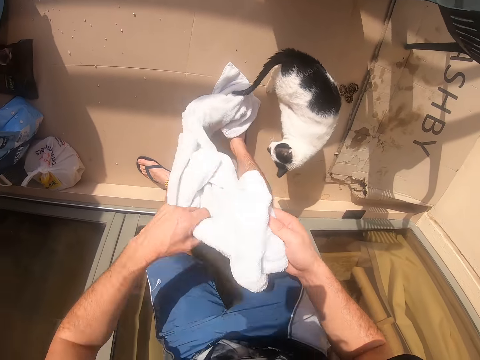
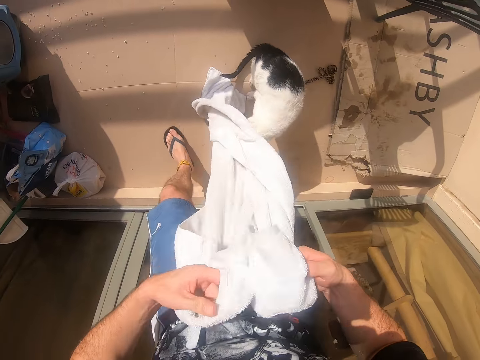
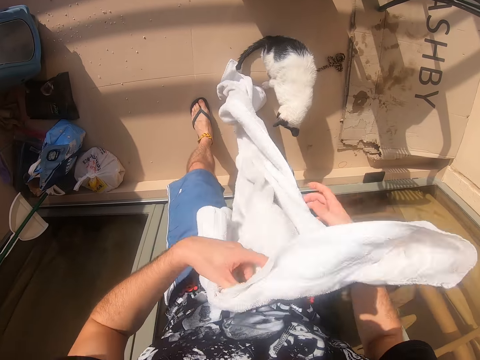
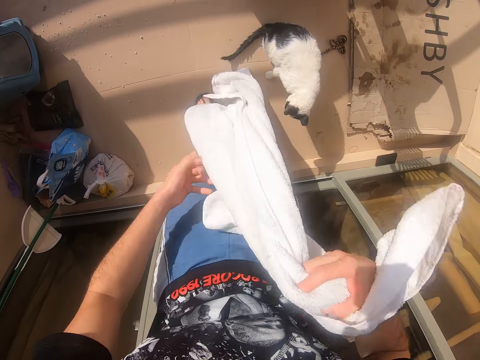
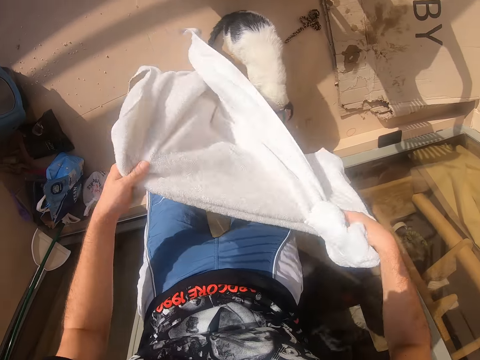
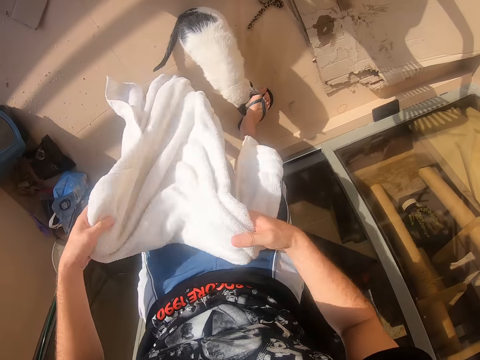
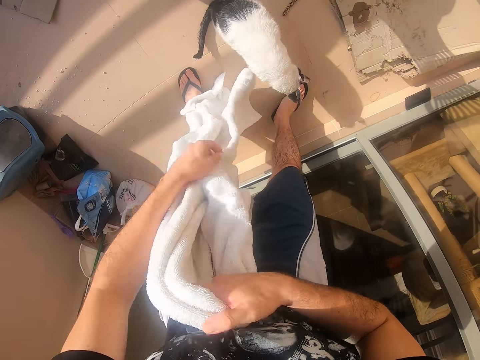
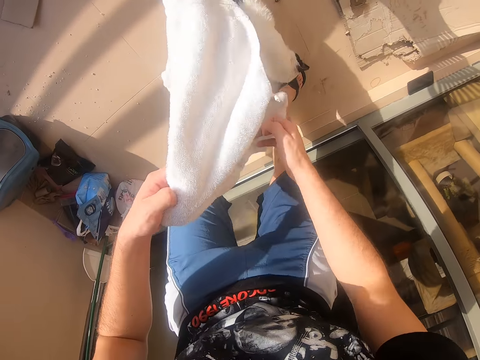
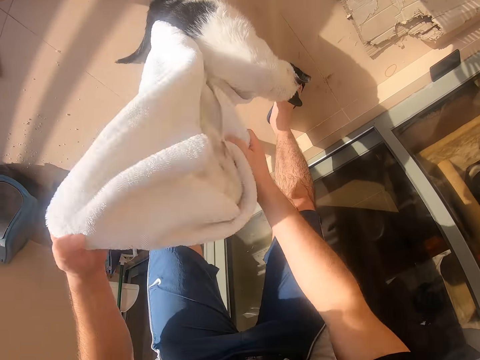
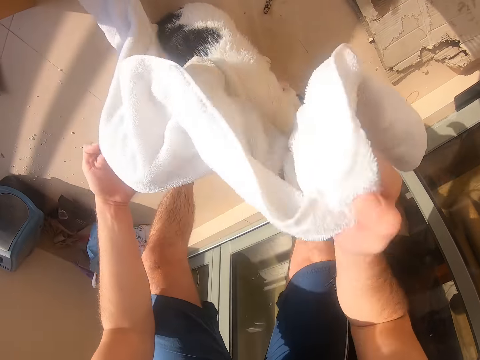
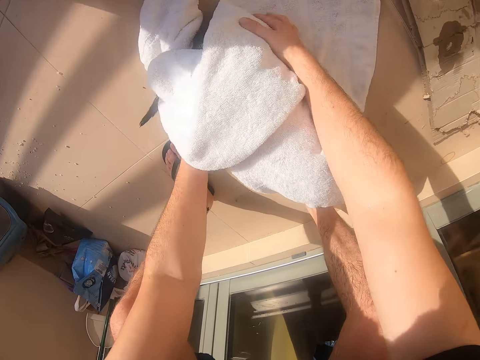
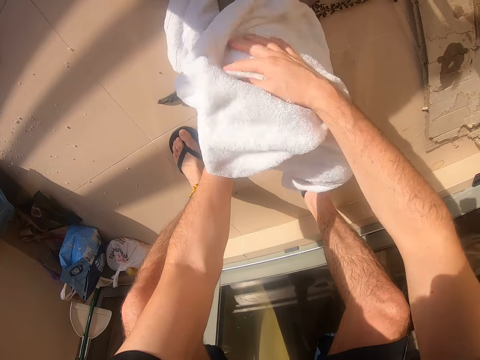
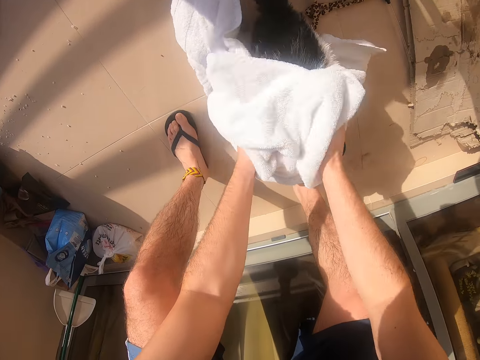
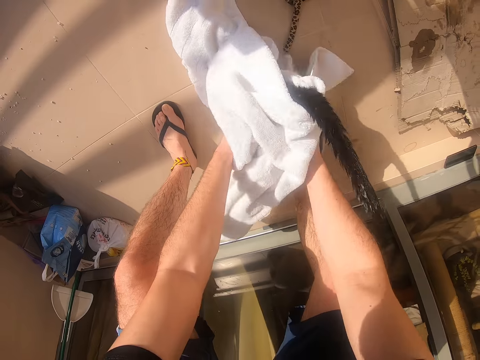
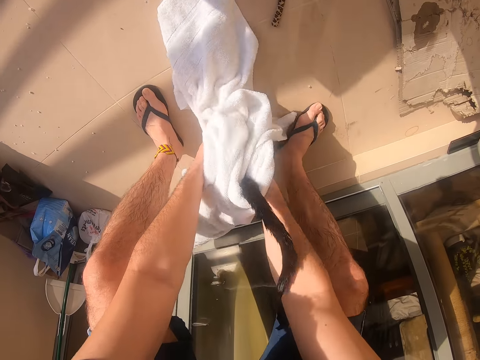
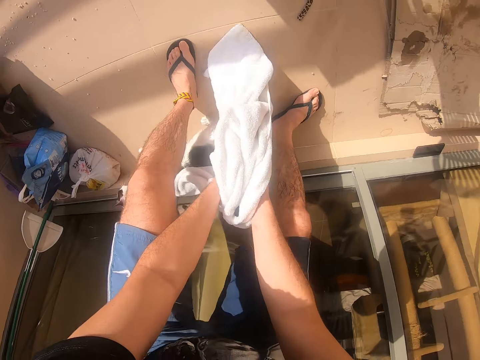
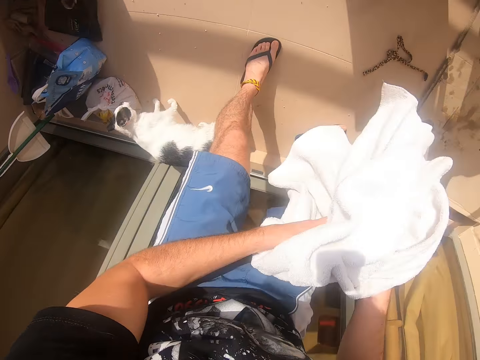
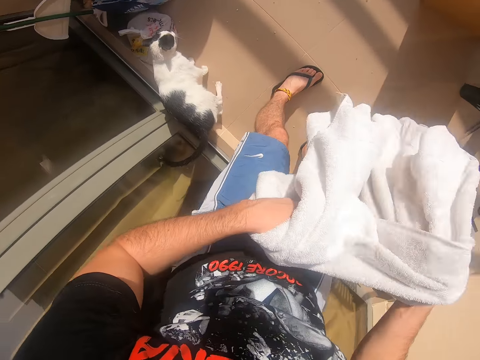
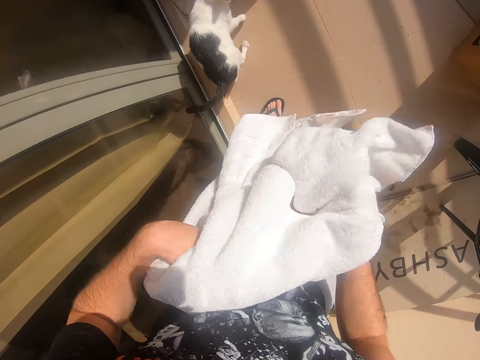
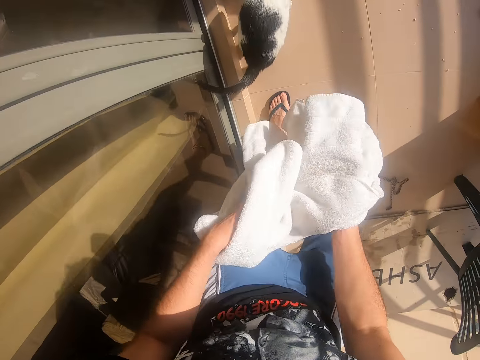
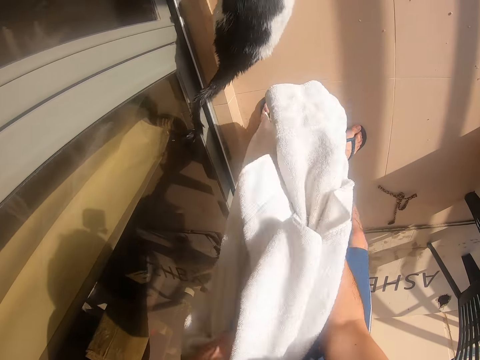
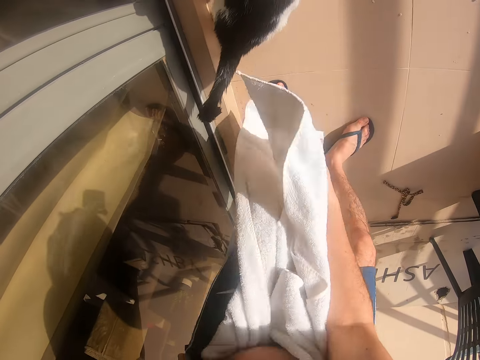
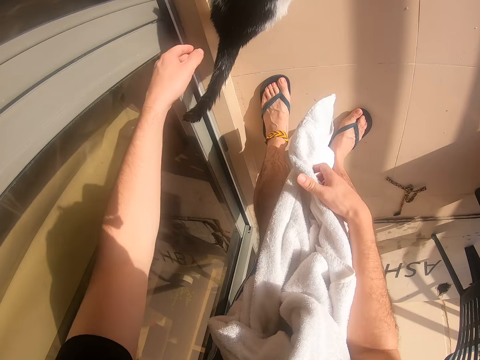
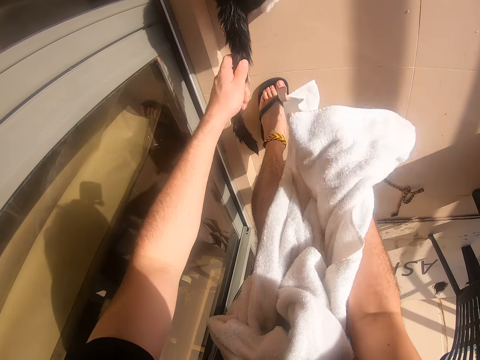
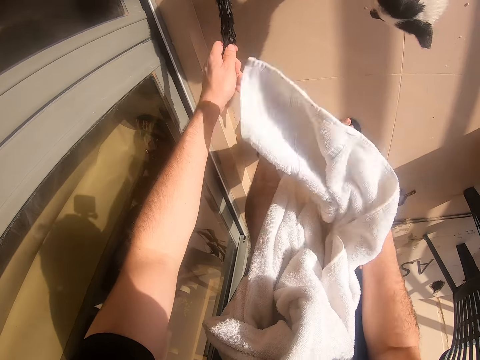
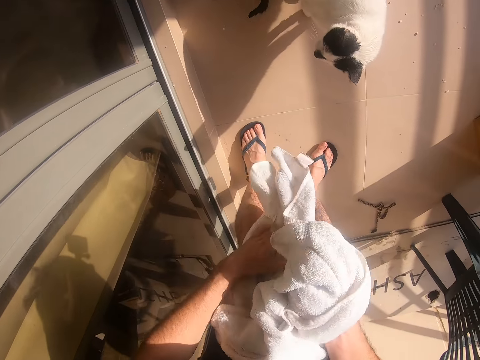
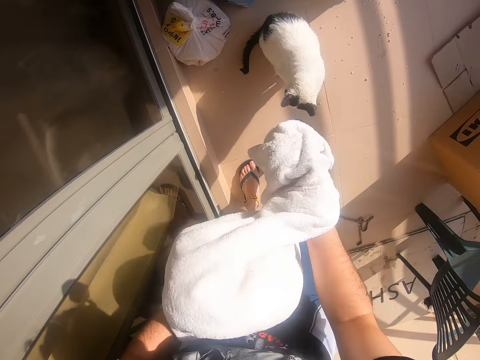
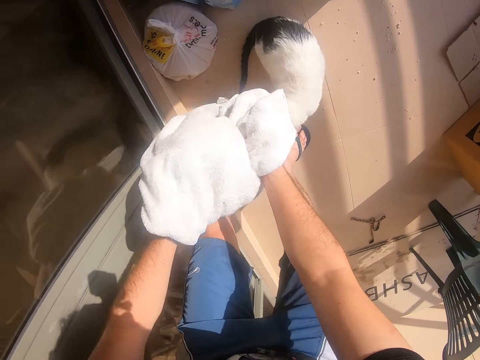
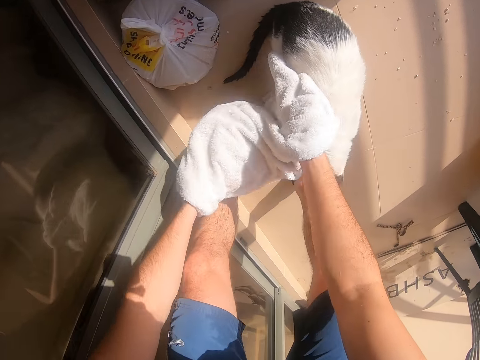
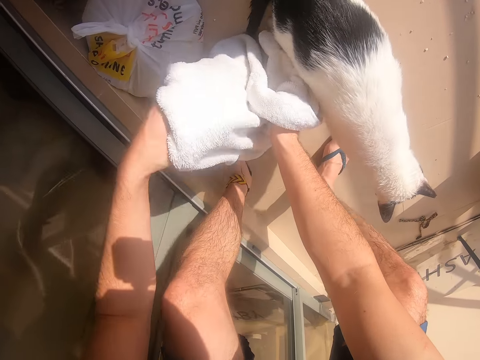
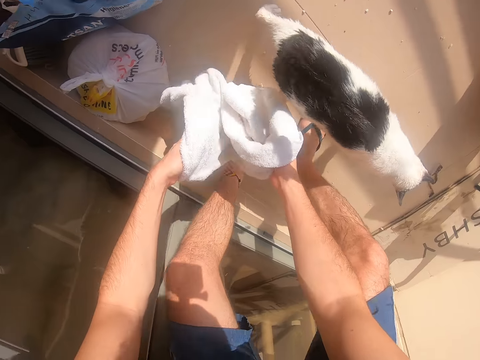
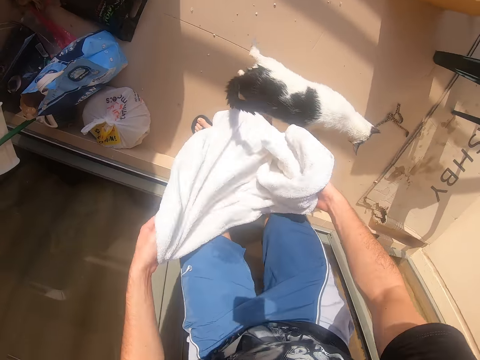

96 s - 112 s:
The camera wearer pulls the towel. They lift the towel. They shake the towel. They move both hands. They shake the towel. They wipe the cat with the towel. They lift the towel. They shake the towel. They move both hands. They move the towel. They pull the cat. They move the left hand. They move the towel. They wipe the cat with the towel.

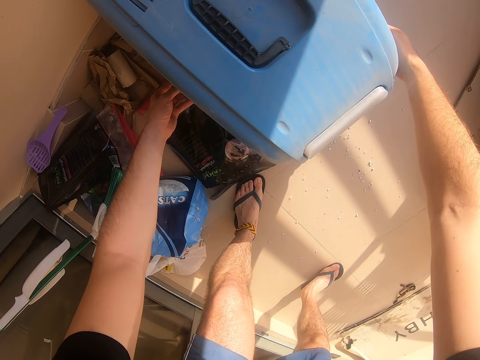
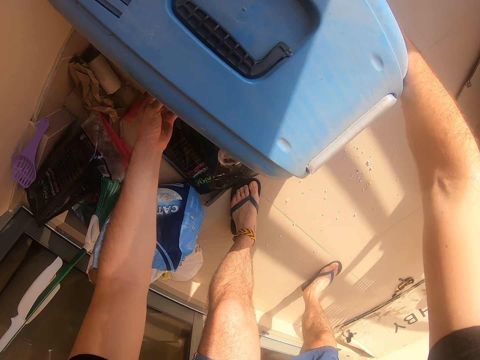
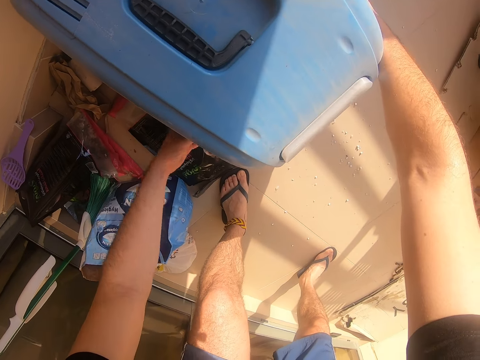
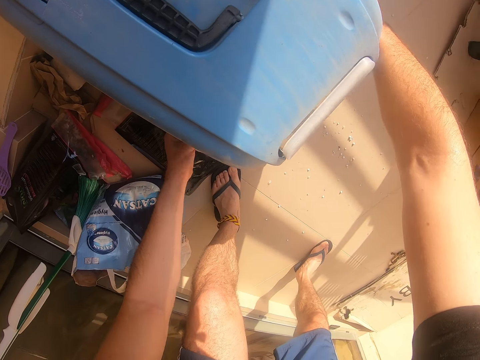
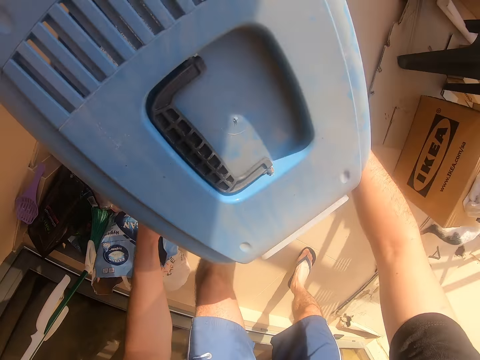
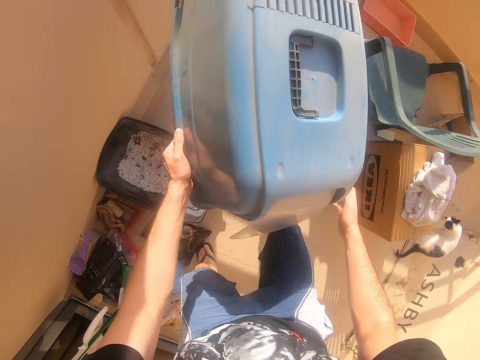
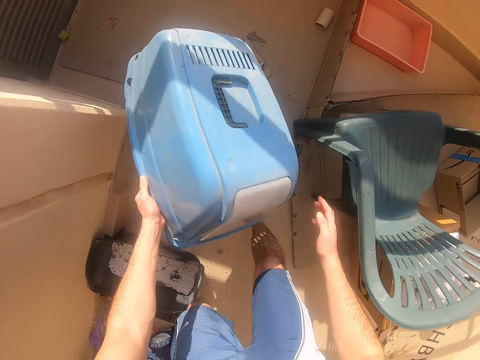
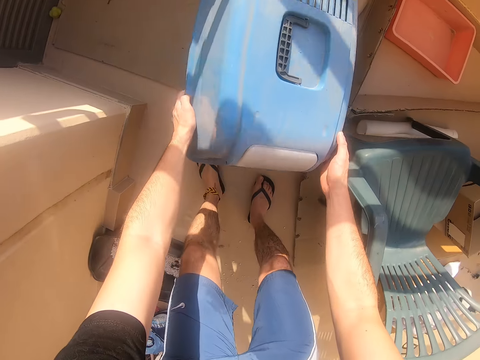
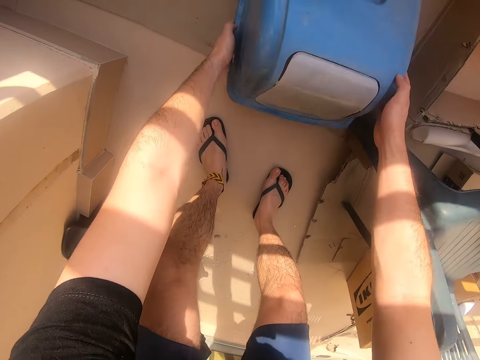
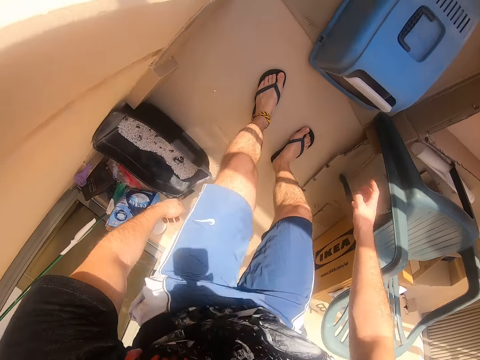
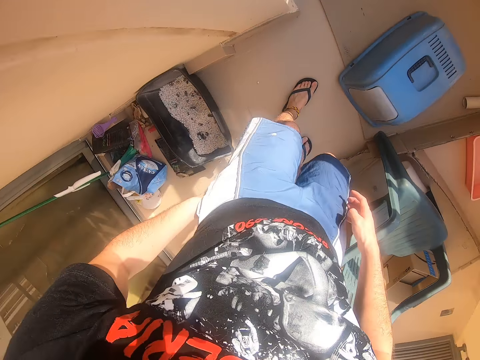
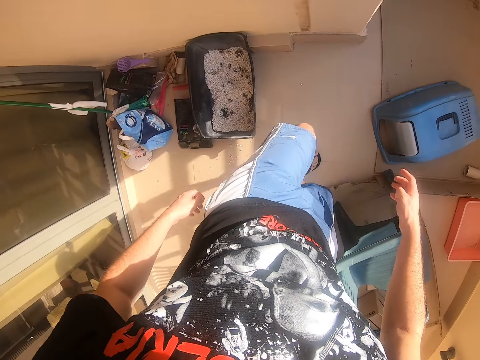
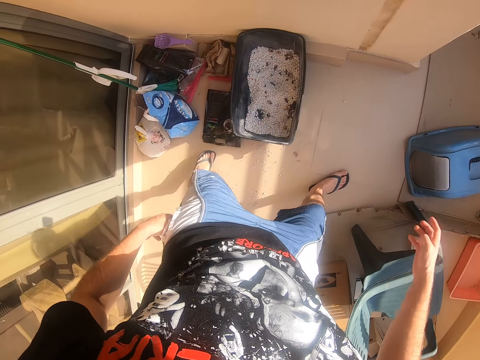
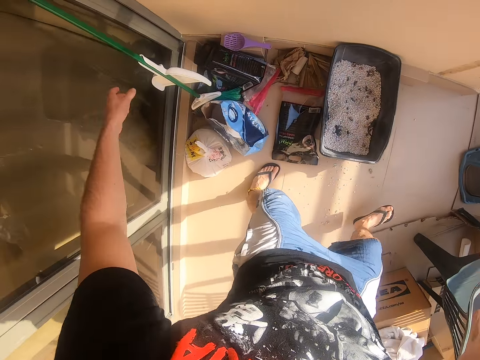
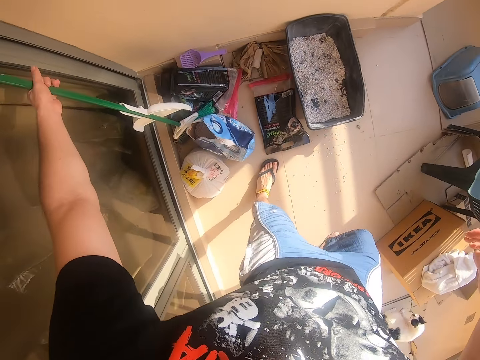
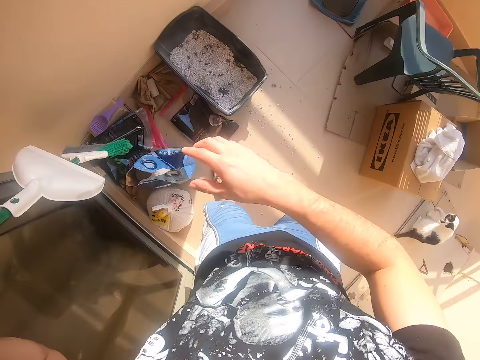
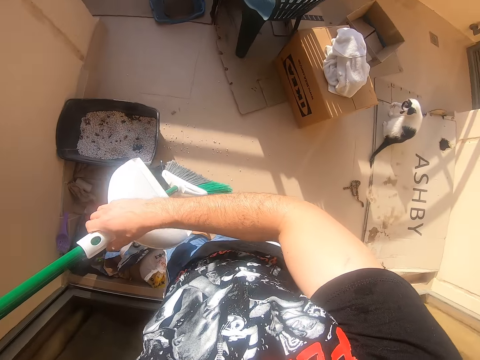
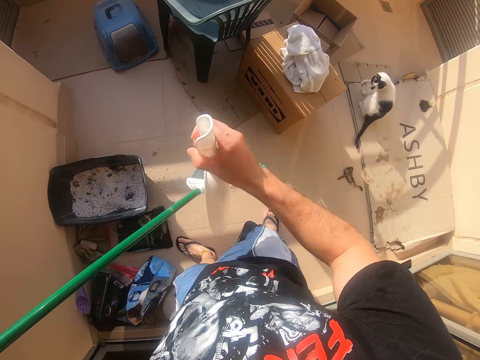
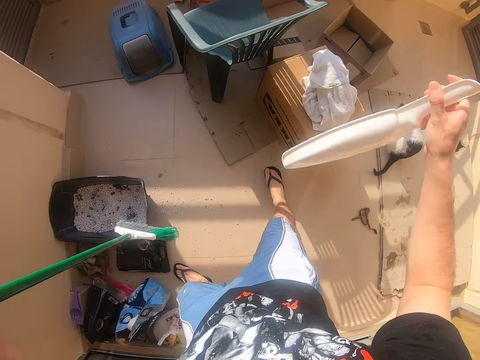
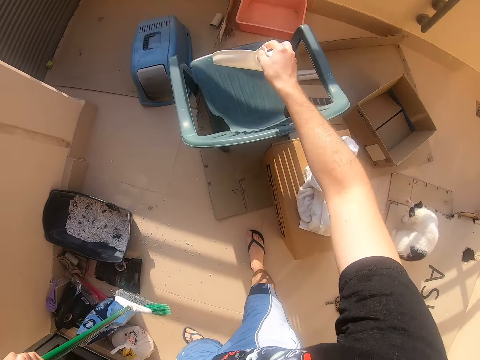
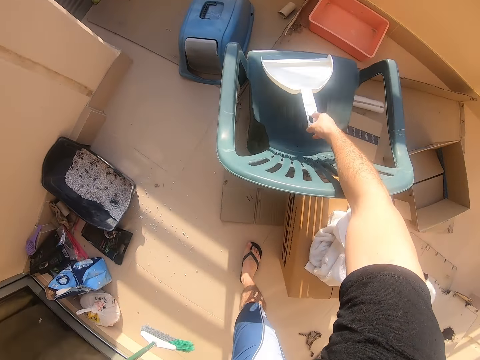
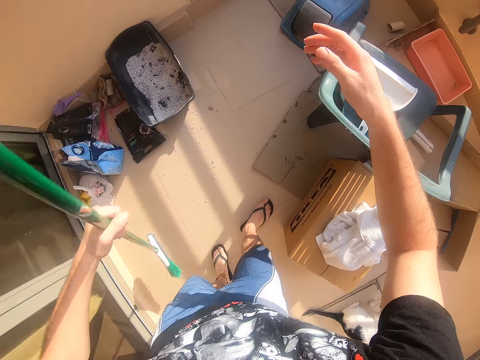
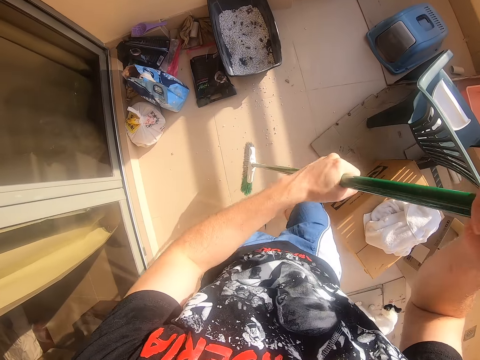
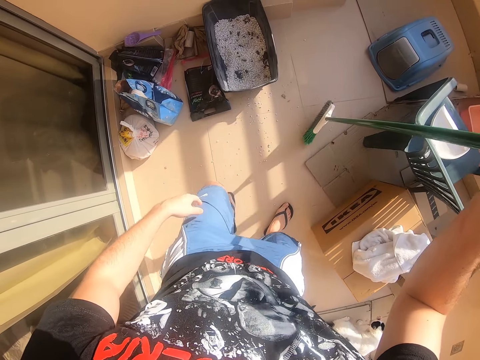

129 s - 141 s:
The camera wearer touches a lid. They open the bin. They lift the lid. They make a step. They lift the lid. They move the lid. They put the bin lid down. They move both hands. They look around. They make a step. They move the left hand. They pick up the broom. They lift the broom. They hold the broom with both hands. They pull a dust pan. They move the right hand. They place the dust pan on the chair. They lift the right hand. They hold the broom.
